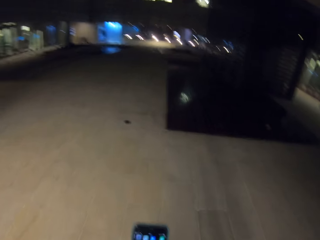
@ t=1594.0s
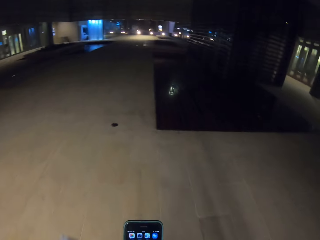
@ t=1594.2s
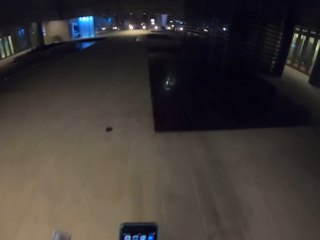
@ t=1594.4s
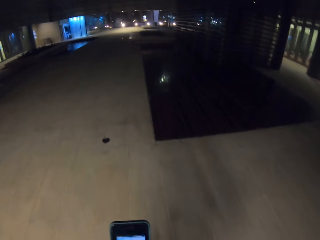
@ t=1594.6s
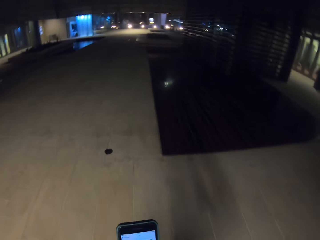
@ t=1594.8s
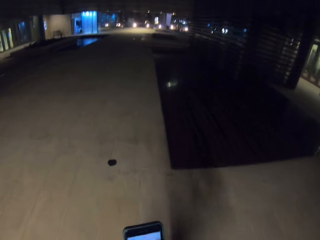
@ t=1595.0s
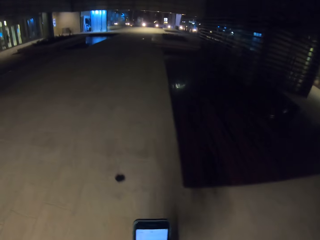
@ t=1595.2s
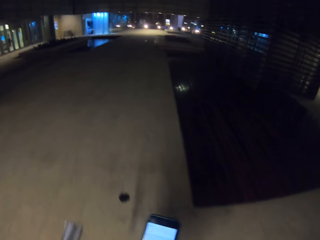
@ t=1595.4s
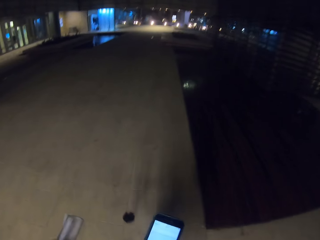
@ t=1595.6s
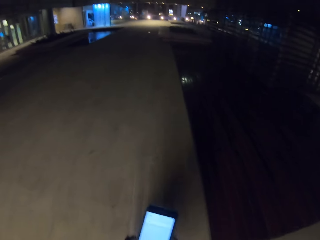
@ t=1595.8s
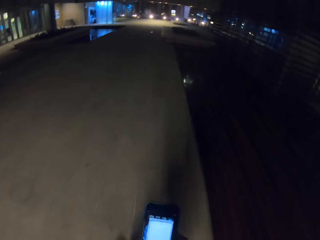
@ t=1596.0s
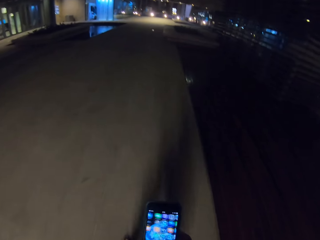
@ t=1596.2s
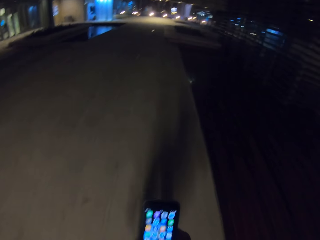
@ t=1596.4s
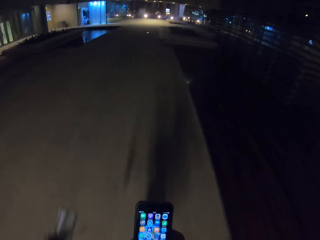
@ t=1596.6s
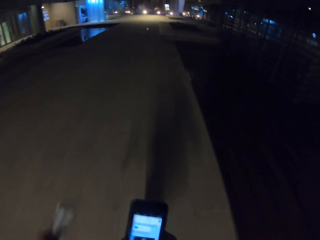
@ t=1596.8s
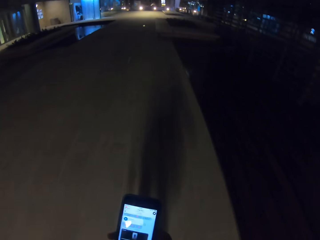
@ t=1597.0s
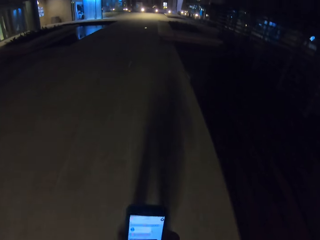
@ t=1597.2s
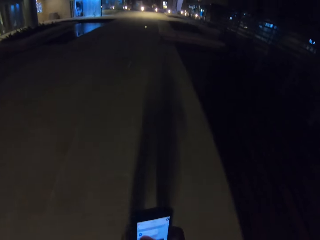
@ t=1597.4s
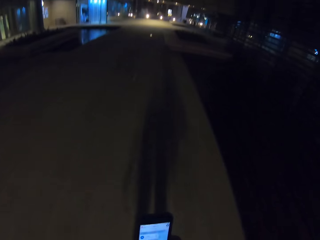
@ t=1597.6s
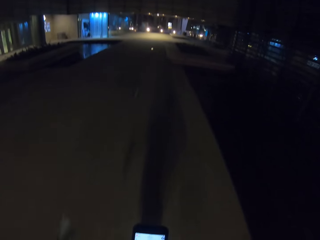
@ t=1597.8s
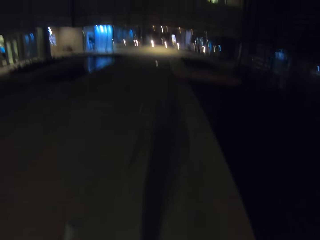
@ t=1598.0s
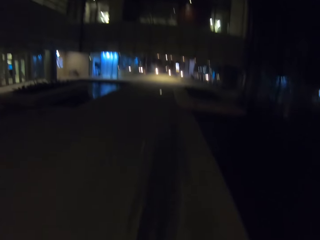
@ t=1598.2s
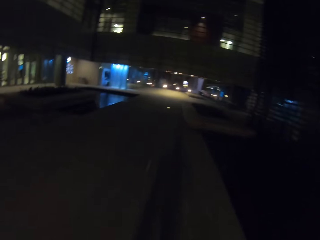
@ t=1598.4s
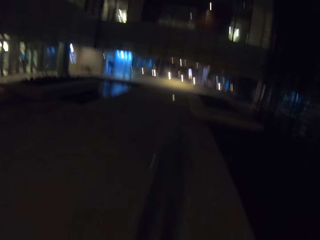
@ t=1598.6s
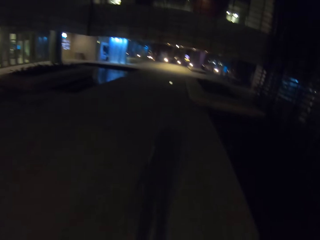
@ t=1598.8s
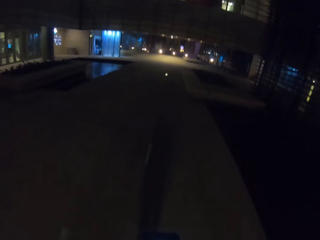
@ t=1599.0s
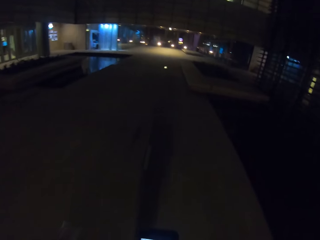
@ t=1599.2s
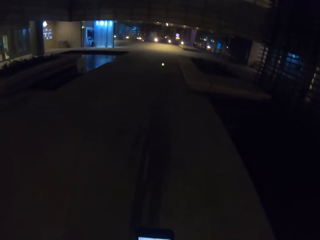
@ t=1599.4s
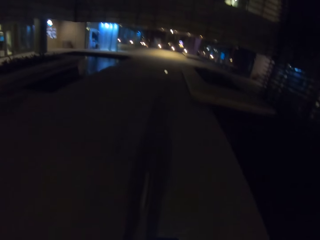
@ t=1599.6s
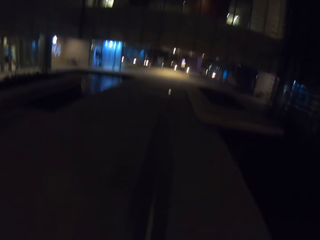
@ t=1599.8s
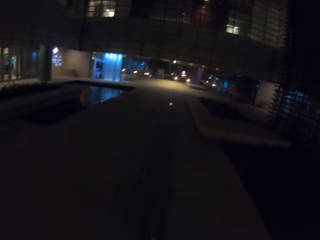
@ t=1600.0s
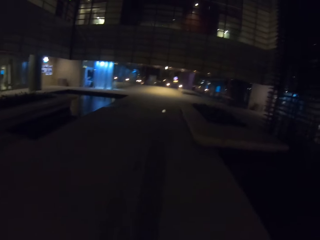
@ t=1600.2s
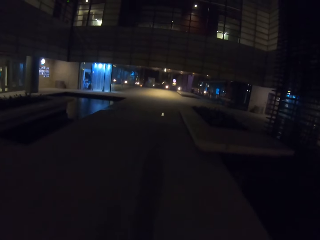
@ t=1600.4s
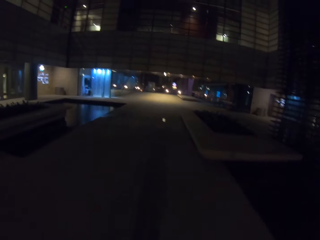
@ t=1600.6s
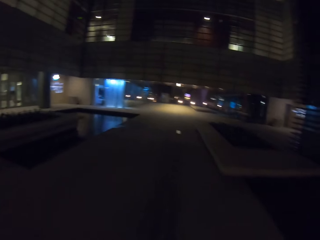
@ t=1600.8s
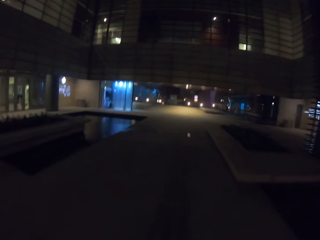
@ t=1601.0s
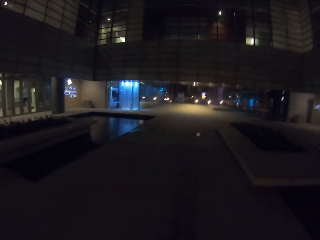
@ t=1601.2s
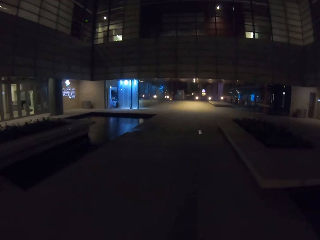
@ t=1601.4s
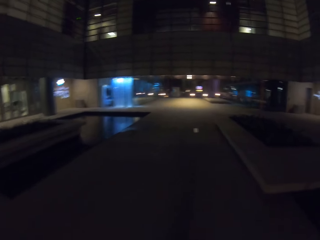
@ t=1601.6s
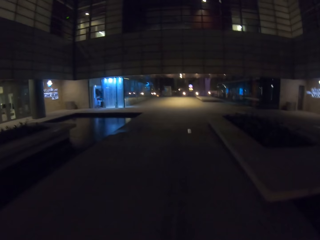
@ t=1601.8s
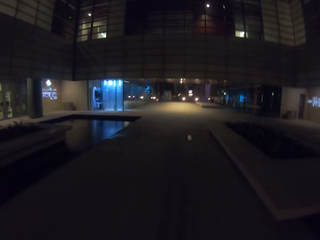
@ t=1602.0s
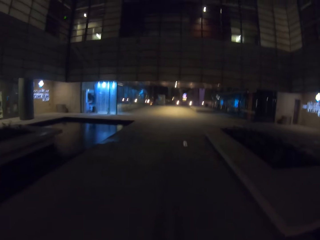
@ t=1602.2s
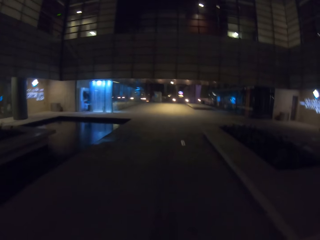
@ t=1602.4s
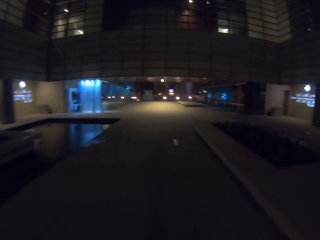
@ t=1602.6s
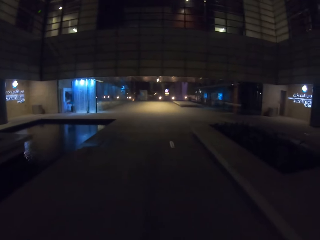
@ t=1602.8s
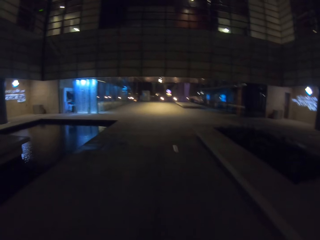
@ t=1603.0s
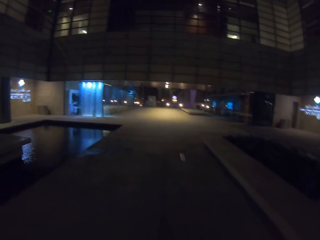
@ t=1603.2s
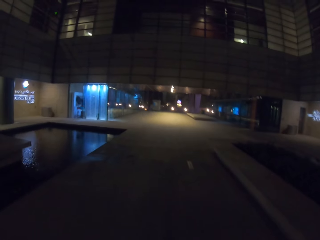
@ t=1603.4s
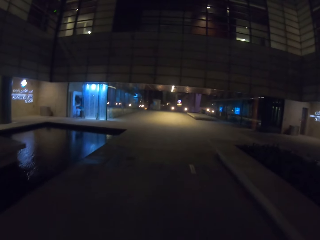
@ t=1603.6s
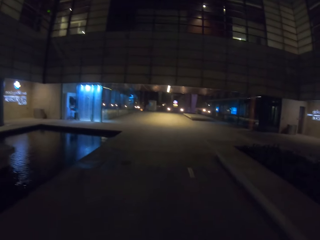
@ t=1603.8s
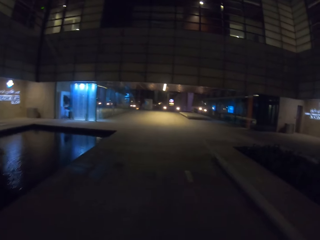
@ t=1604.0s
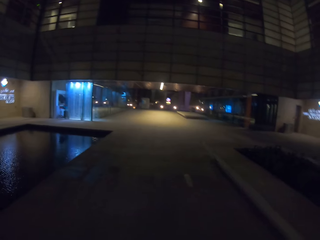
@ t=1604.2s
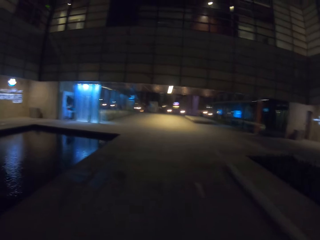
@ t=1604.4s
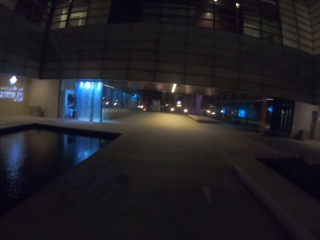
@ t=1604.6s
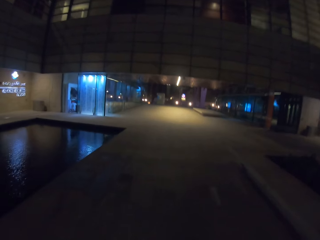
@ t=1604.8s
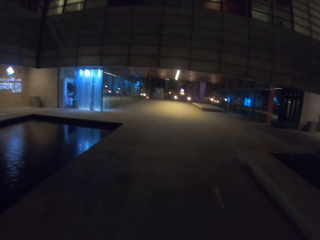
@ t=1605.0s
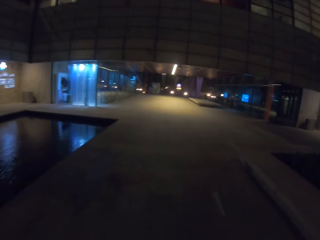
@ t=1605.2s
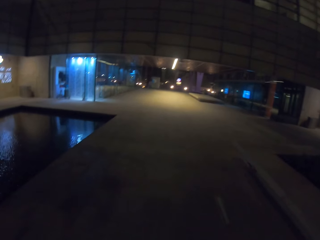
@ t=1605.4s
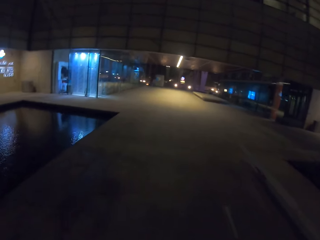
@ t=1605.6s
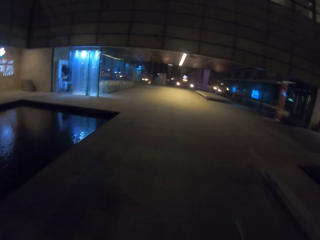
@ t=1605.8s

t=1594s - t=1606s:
The camera wearer dials his phone. He dials his phone repeatedly.

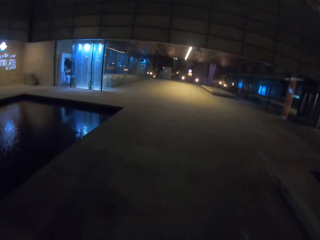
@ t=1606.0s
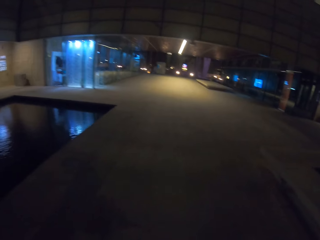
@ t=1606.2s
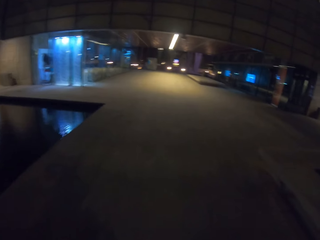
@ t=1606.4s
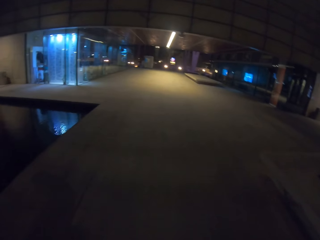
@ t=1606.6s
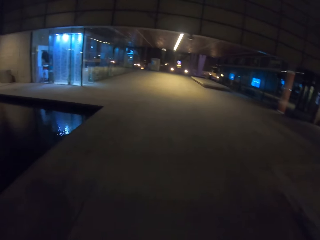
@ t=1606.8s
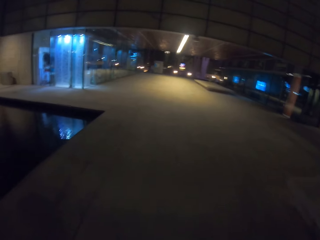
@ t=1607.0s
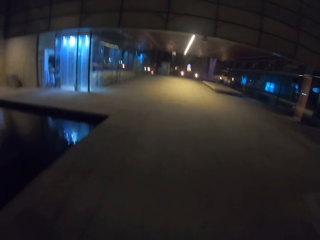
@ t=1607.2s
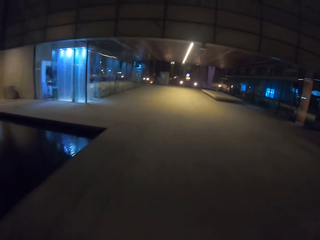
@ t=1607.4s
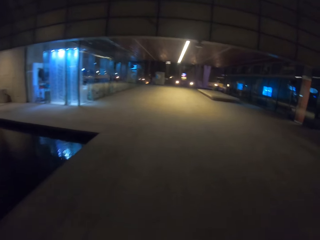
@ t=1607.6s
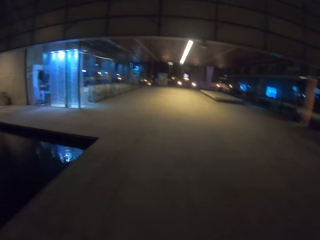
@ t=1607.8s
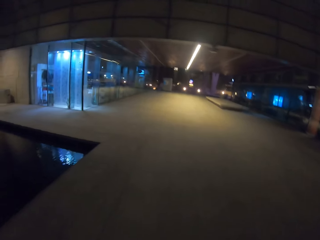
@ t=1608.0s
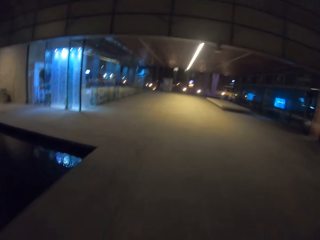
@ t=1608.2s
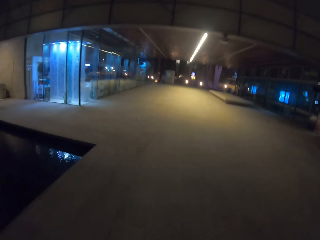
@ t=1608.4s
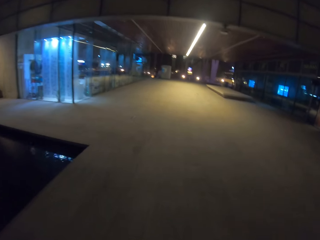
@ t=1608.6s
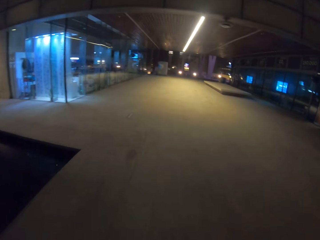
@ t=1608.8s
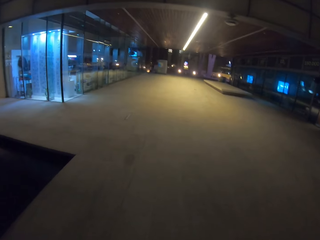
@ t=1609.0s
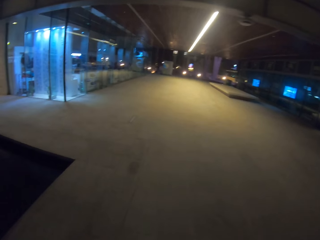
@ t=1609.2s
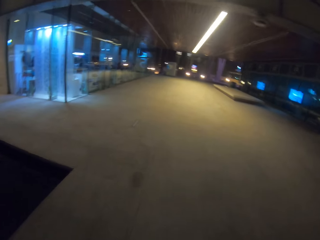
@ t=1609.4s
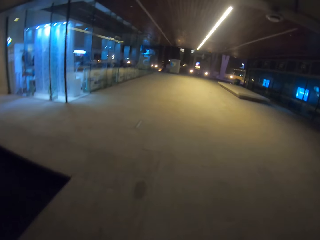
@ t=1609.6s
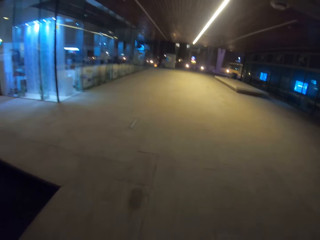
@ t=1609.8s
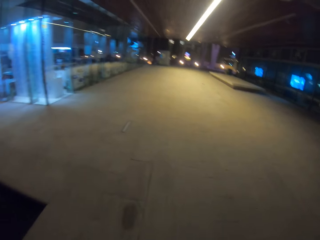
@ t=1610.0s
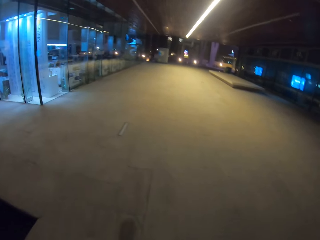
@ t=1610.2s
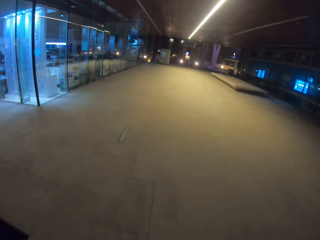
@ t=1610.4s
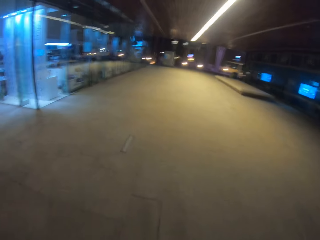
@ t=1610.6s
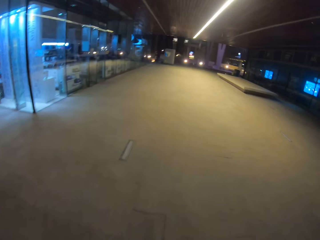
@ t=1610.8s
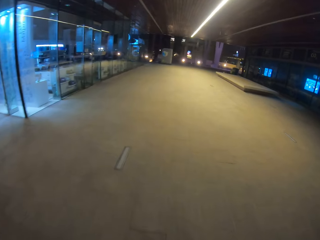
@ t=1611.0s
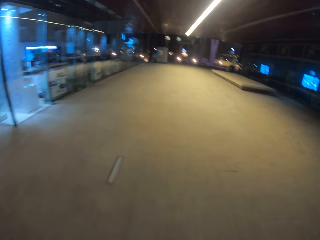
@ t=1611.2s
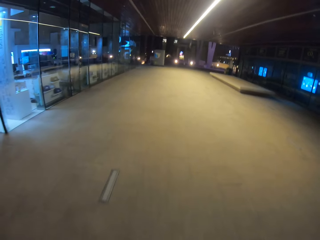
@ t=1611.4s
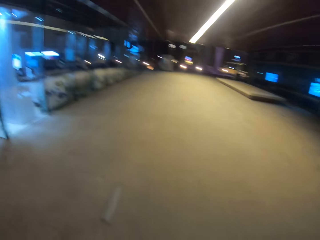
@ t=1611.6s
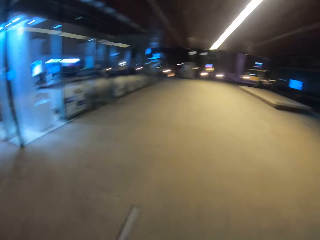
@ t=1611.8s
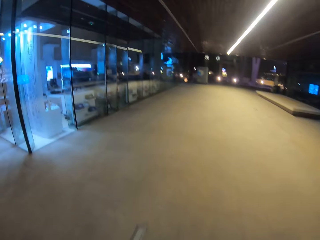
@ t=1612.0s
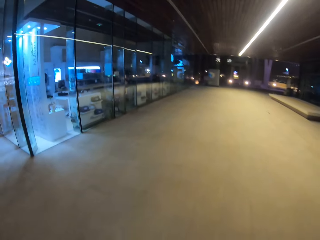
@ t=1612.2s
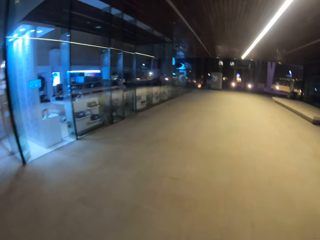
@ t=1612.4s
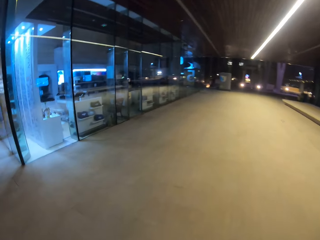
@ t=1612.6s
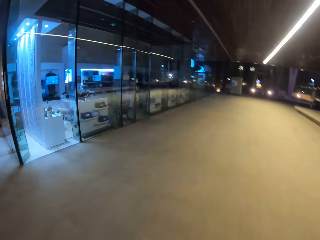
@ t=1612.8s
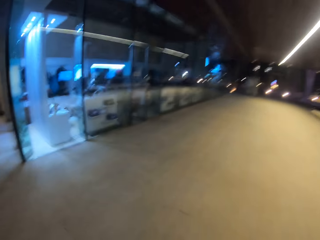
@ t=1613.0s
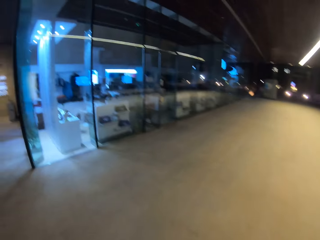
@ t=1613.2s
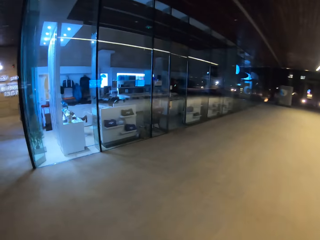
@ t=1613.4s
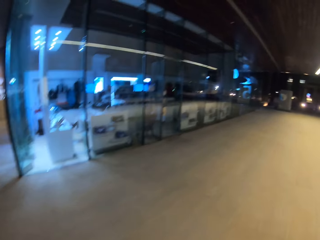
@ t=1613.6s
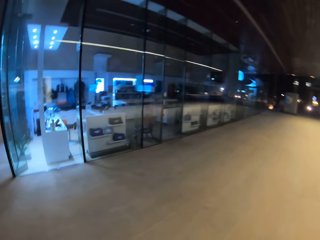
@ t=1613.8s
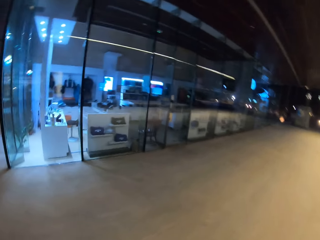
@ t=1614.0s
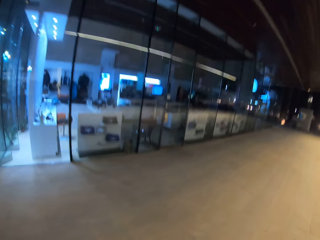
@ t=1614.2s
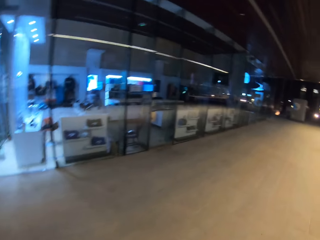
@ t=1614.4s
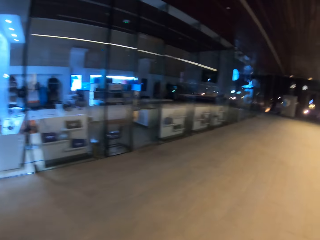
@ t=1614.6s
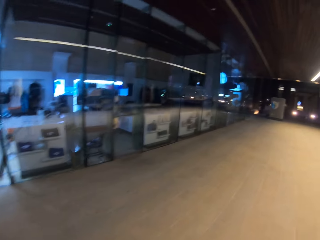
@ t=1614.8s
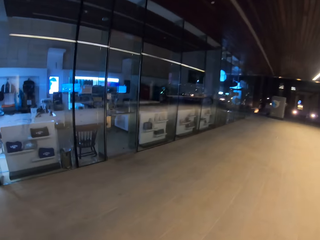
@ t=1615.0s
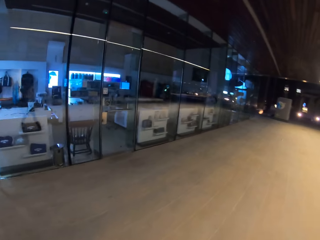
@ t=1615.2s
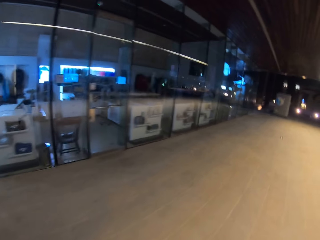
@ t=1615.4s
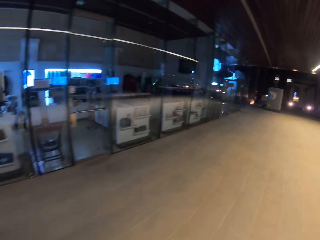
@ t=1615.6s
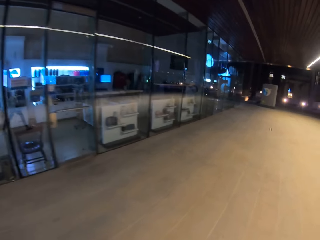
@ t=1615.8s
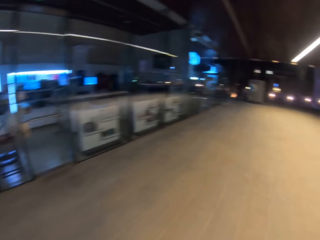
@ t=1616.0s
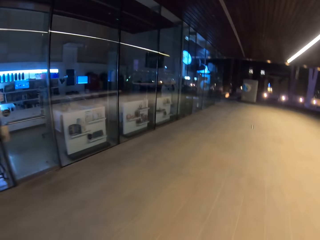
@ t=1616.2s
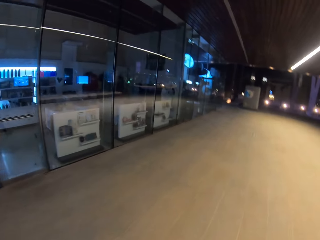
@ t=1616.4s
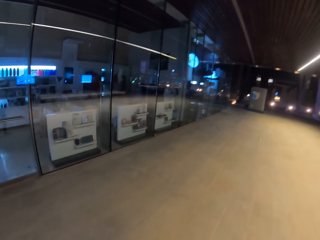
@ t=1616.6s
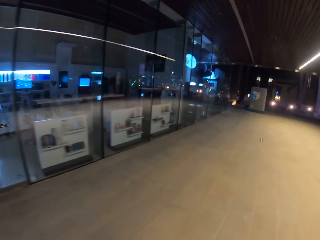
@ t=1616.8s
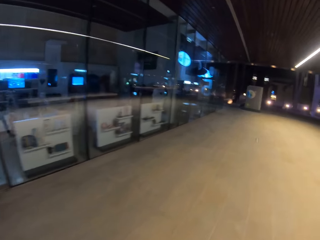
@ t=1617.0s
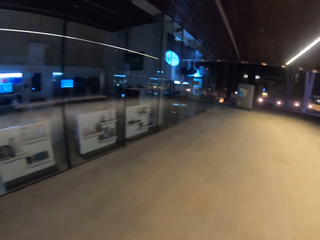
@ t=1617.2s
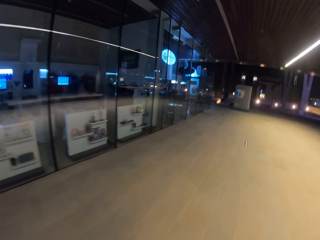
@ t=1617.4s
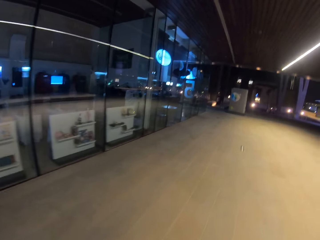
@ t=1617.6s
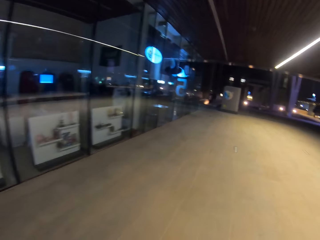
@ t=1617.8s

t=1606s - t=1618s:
The camera wearer dials his phone.
